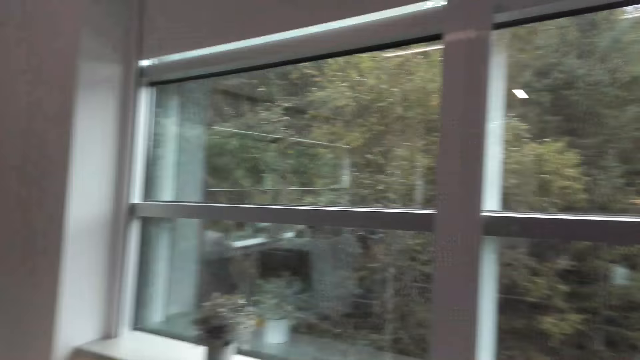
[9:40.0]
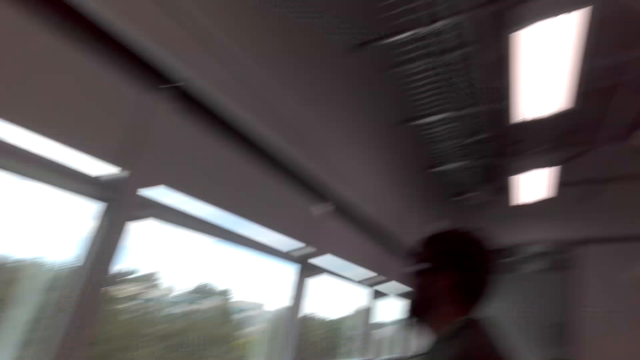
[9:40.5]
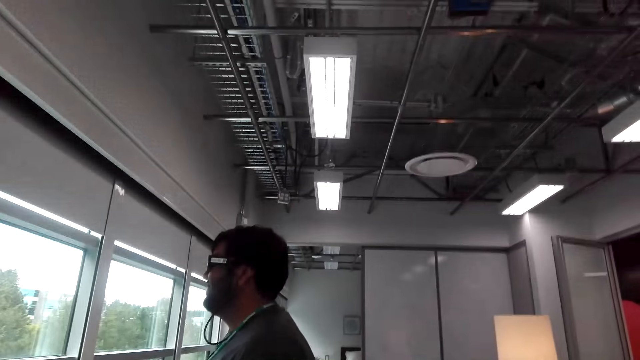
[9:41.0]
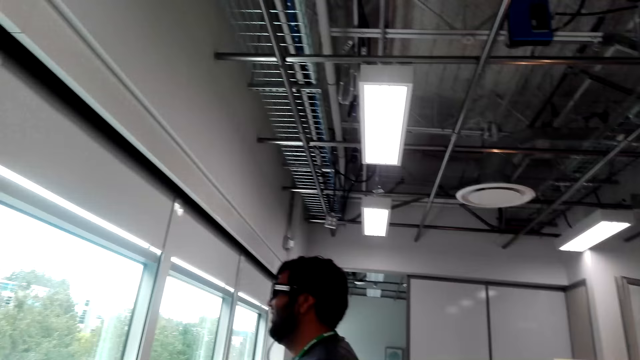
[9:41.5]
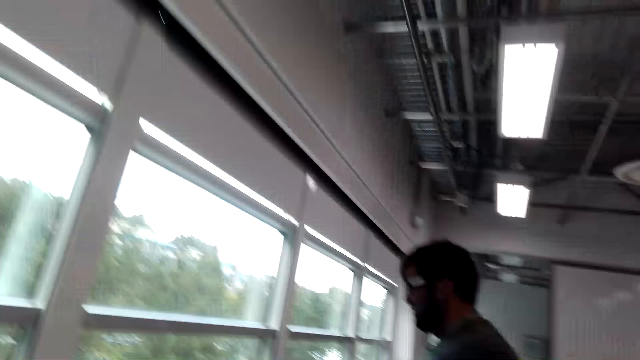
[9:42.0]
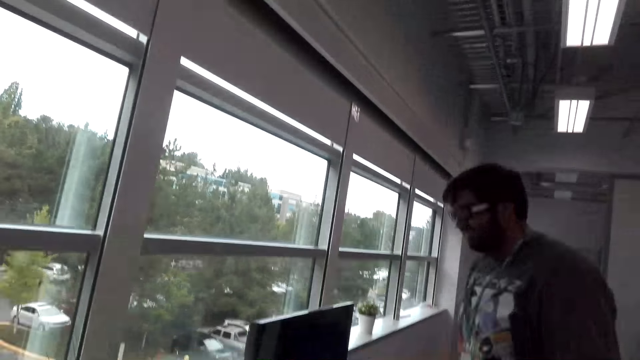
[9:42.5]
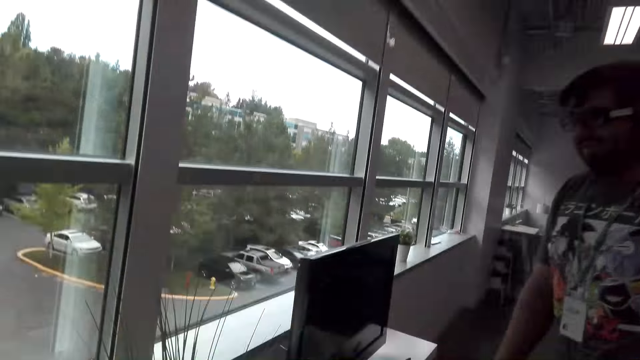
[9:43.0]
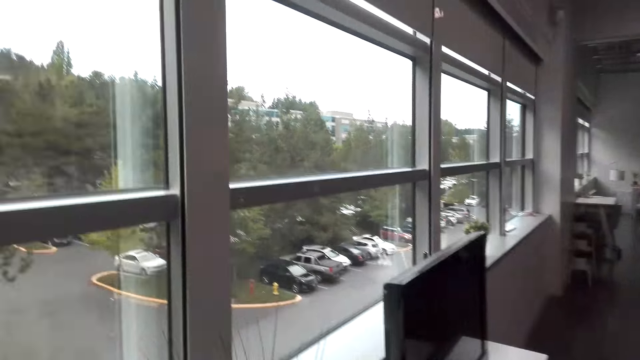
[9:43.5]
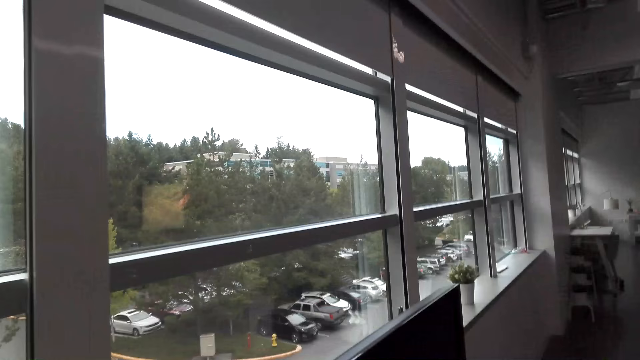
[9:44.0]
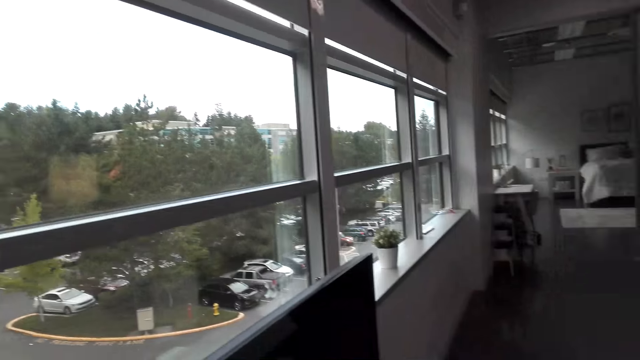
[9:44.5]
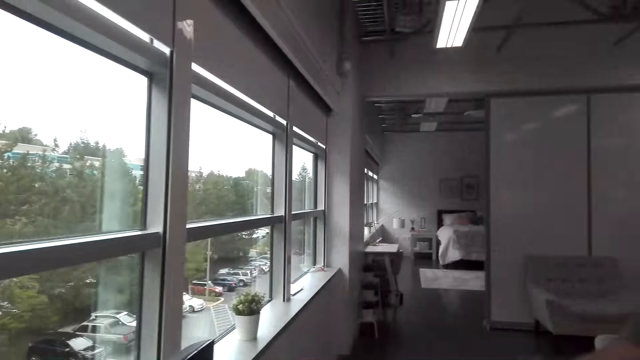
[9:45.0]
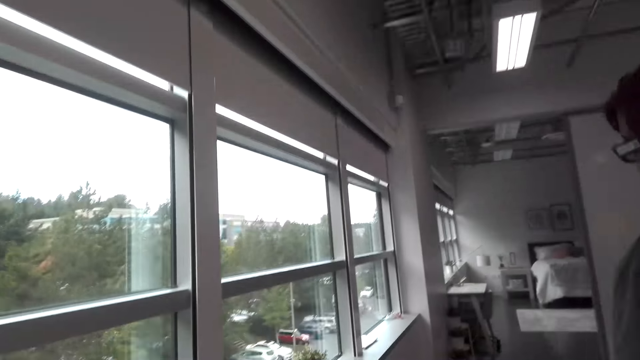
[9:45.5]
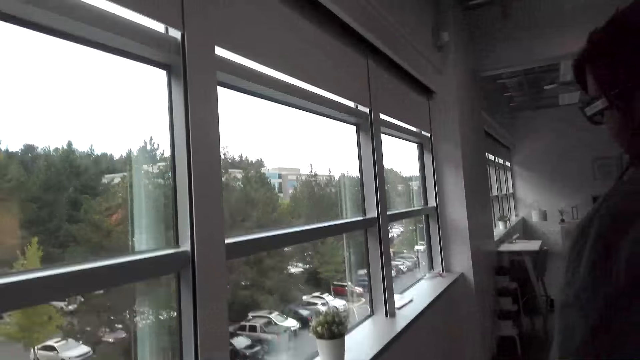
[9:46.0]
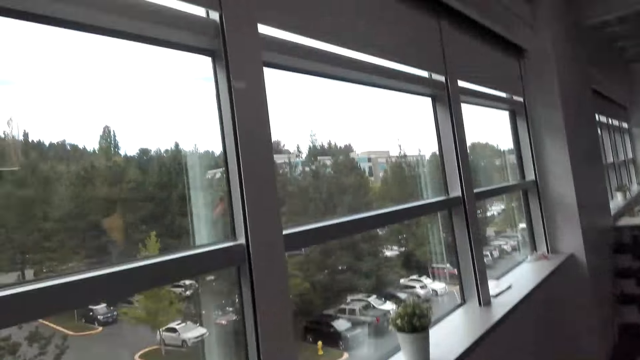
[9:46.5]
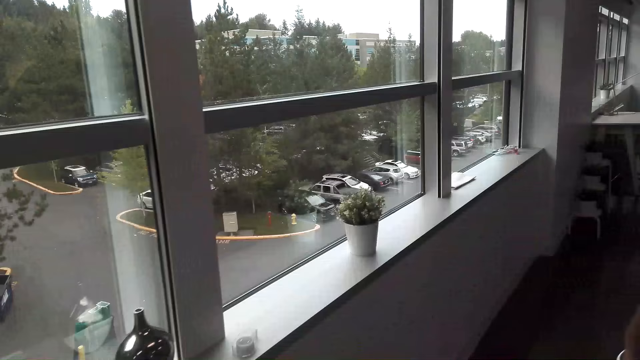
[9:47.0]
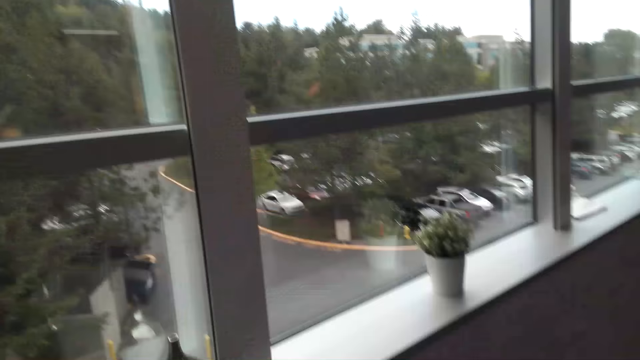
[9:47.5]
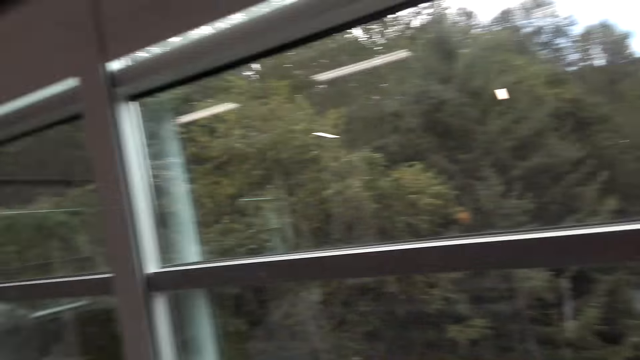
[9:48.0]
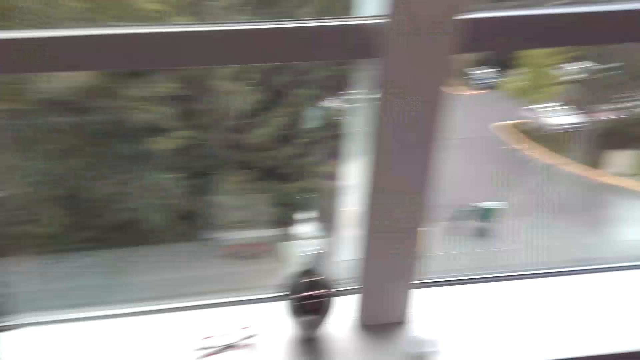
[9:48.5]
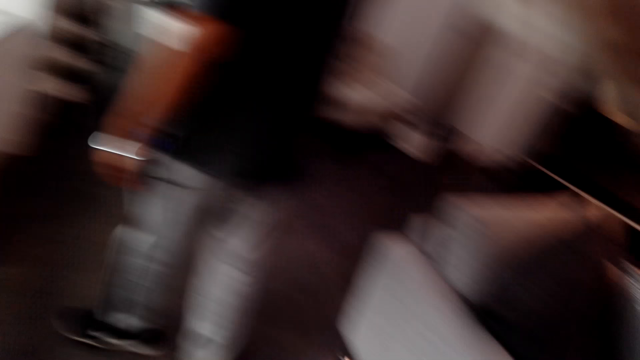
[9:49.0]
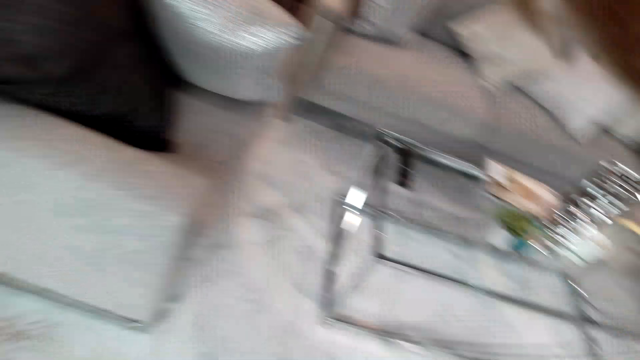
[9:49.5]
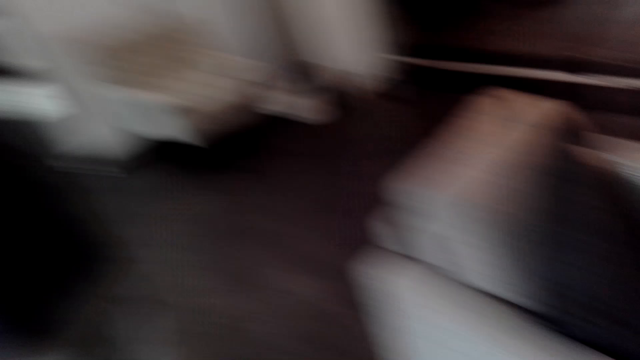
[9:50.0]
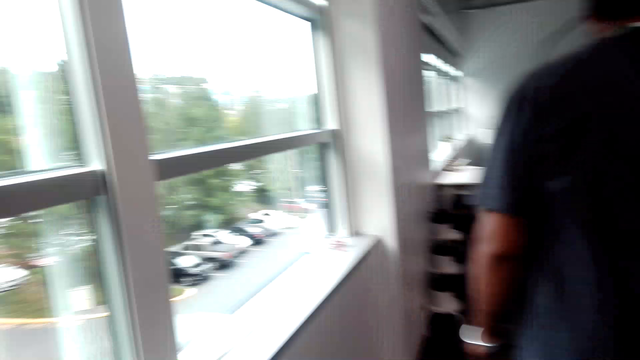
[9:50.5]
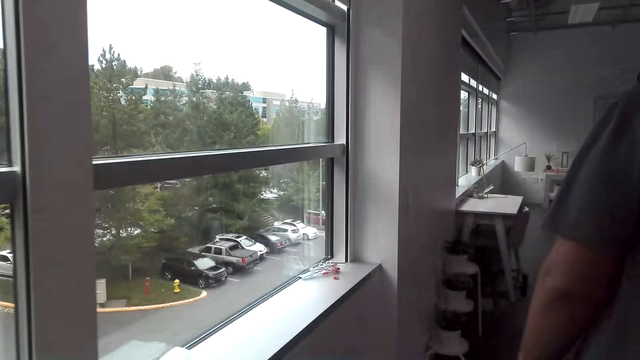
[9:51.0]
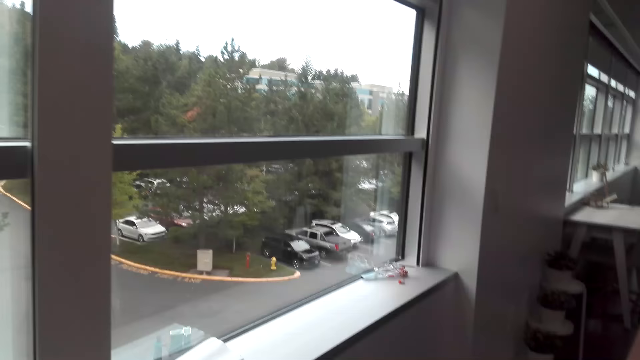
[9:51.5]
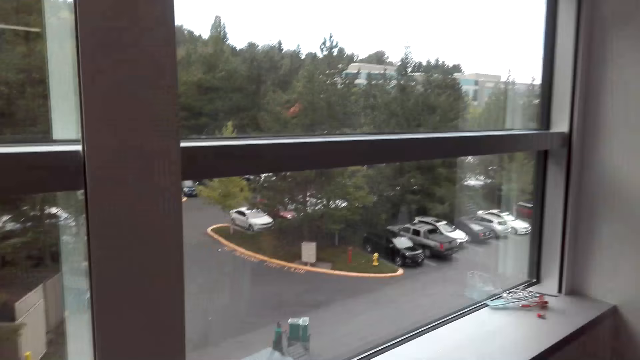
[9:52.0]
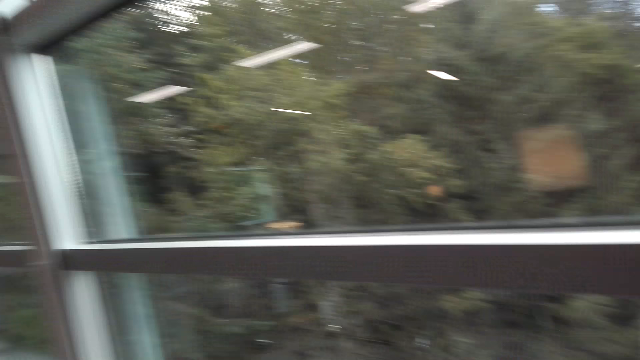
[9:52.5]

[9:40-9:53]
The camera wearer talks with a man. The man walks around the house. The camera wearer walks around the living room.

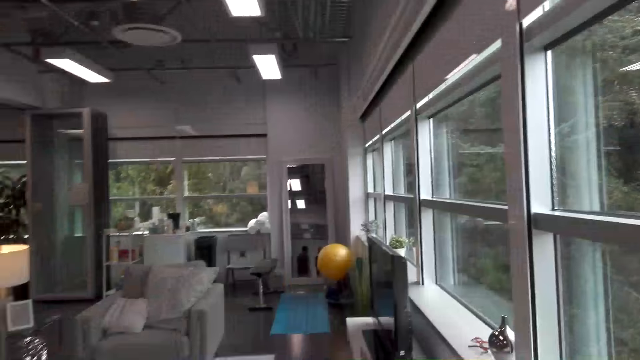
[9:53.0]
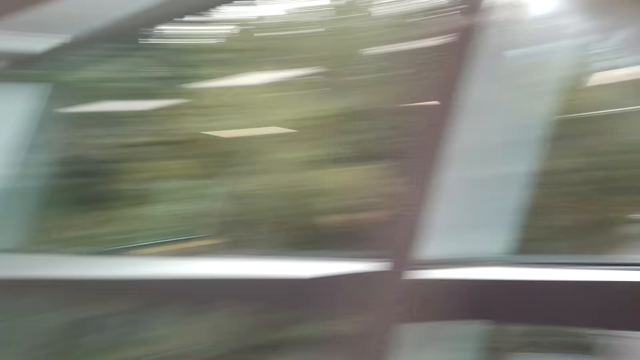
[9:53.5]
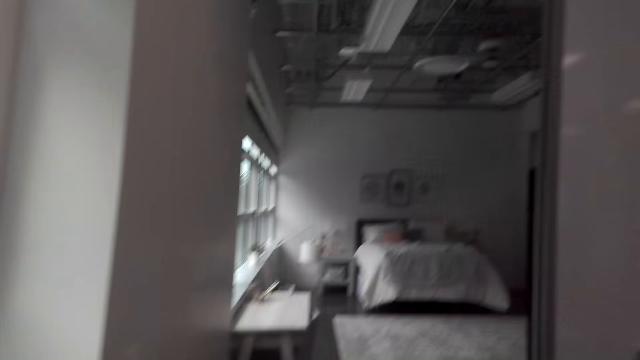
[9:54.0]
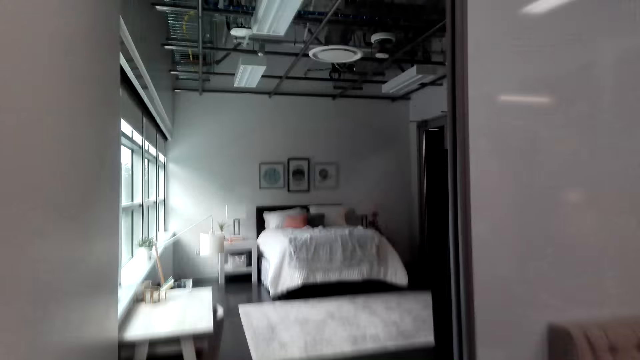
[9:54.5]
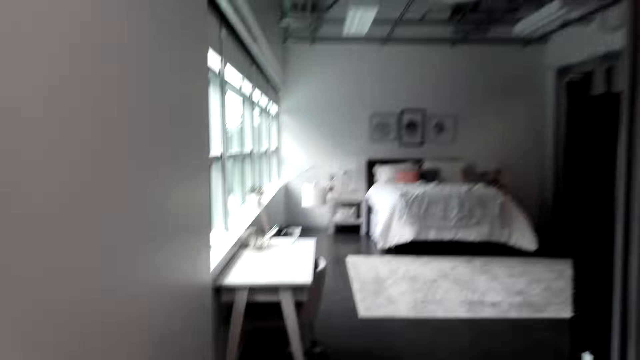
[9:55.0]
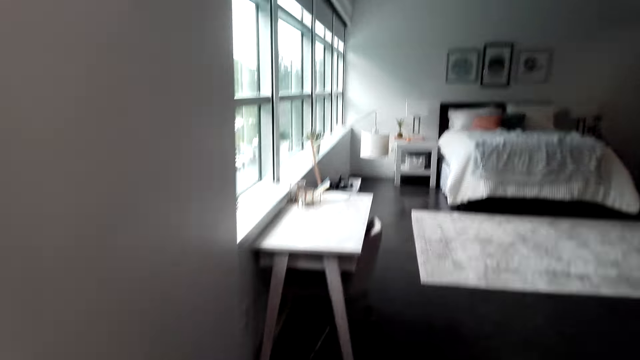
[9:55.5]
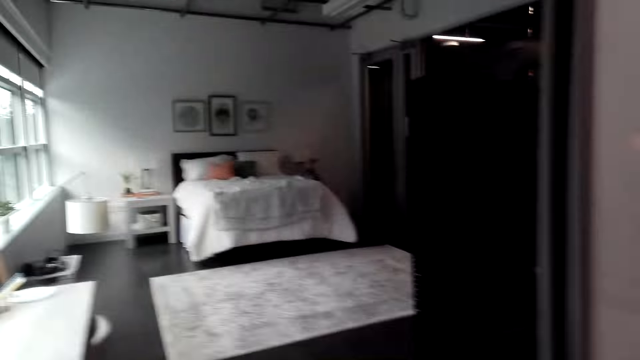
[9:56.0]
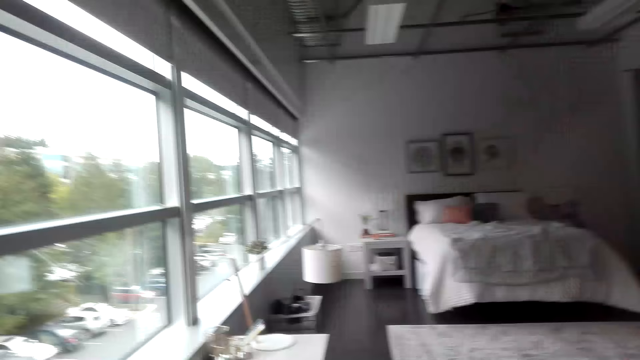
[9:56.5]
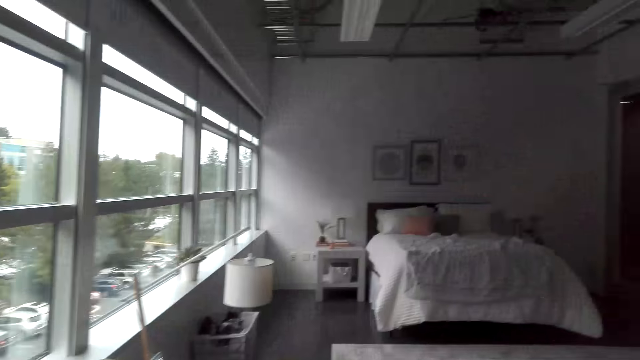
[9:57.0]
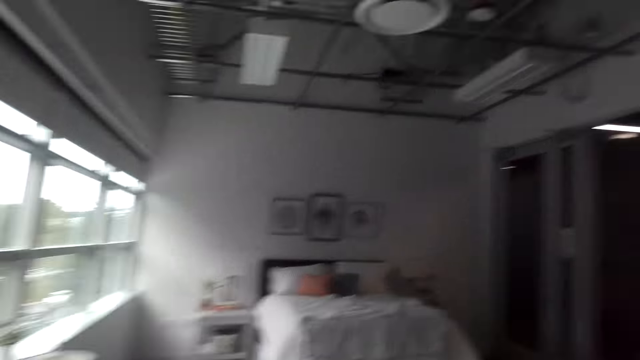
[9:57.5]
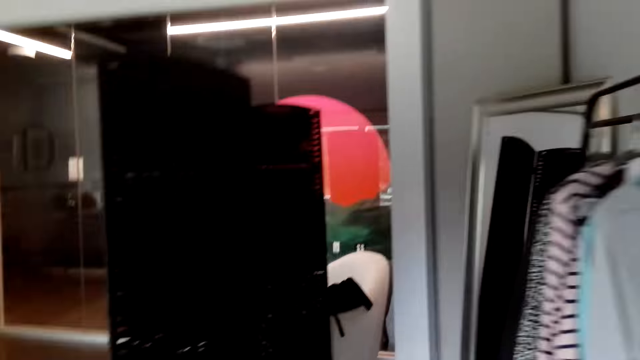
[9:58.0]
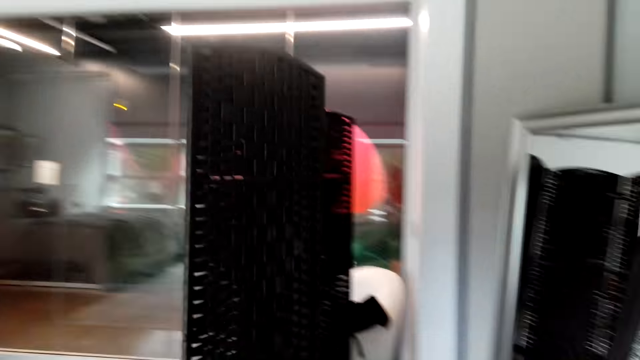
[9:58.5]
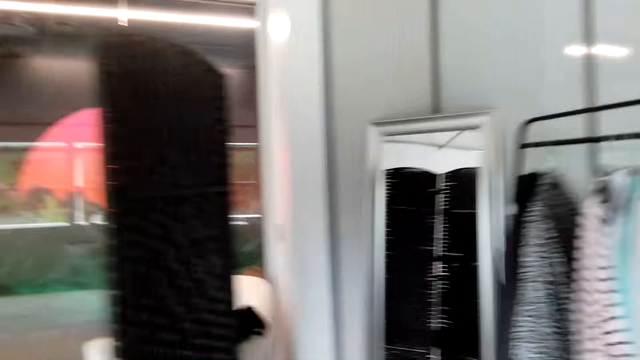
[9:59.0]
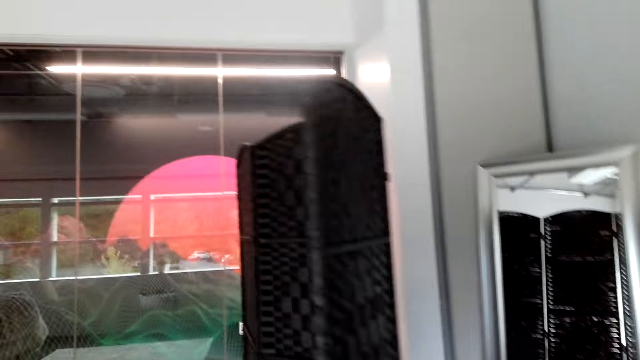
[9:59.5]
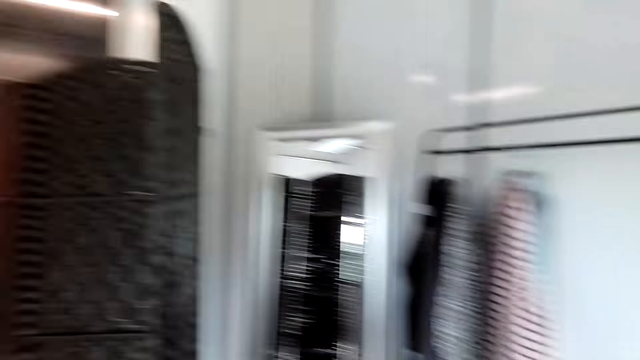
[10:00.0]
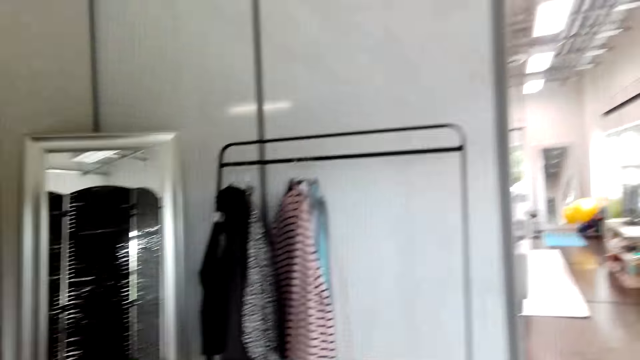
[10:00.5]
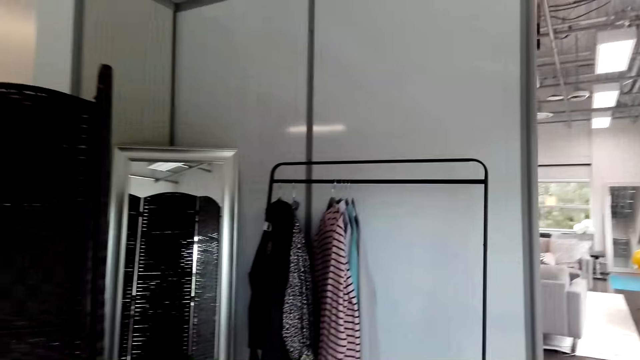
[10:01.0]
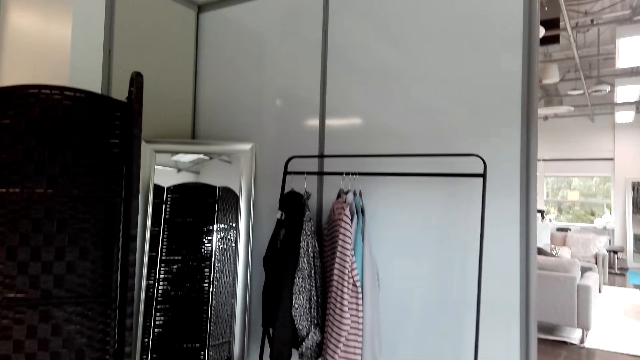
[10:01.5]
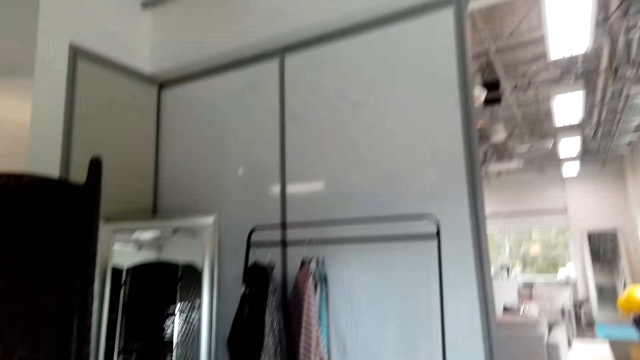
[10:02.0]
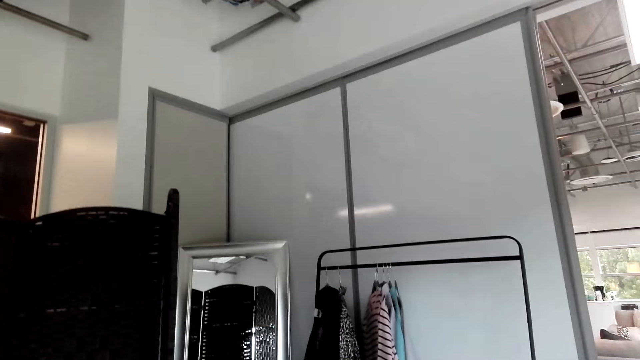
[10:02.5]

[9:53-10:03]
The camera wearer walks into the bedroom.
